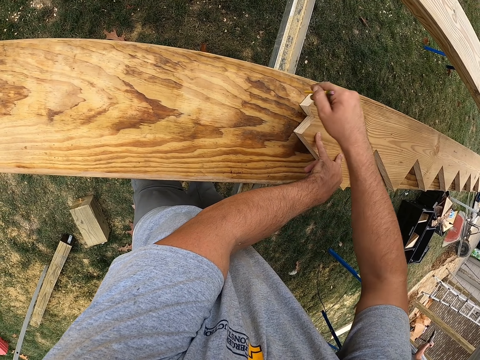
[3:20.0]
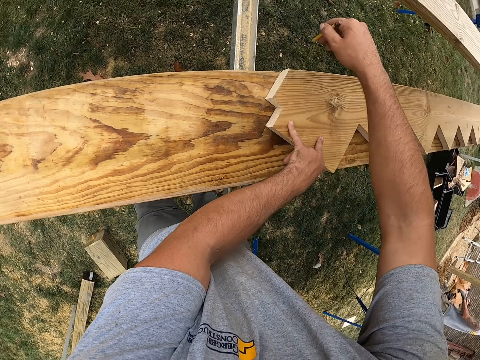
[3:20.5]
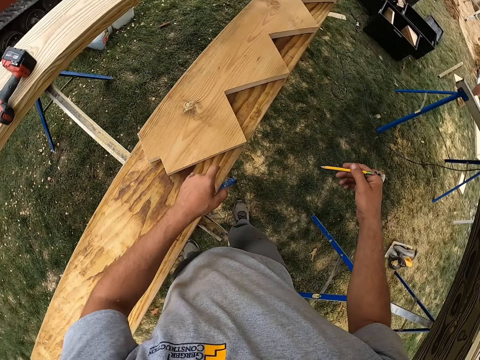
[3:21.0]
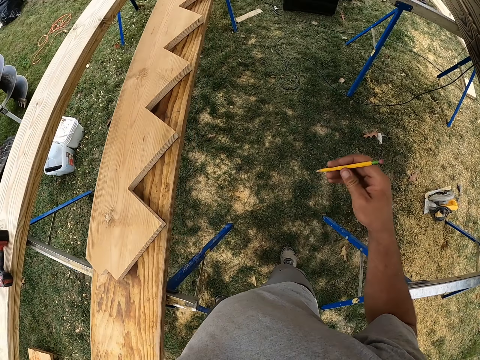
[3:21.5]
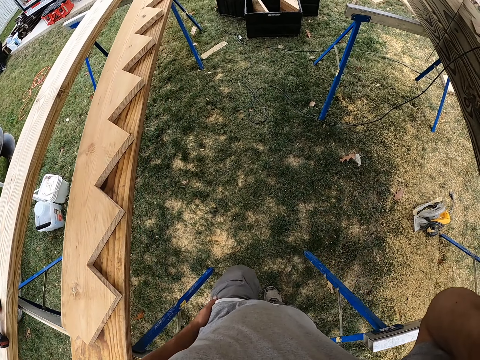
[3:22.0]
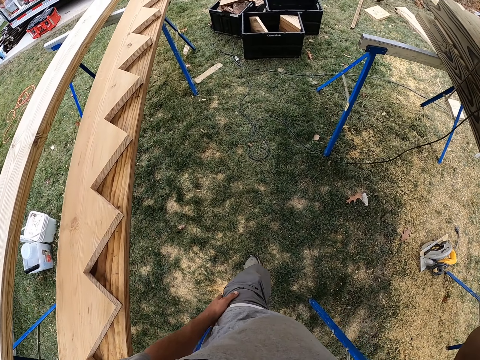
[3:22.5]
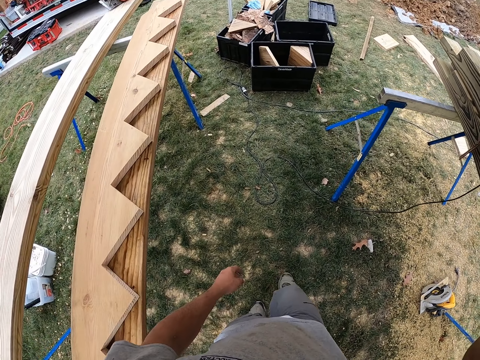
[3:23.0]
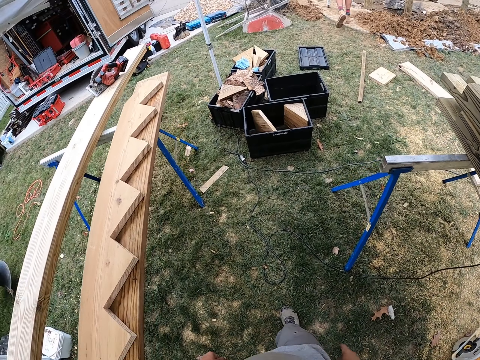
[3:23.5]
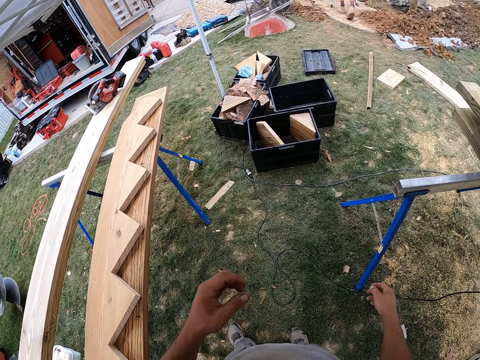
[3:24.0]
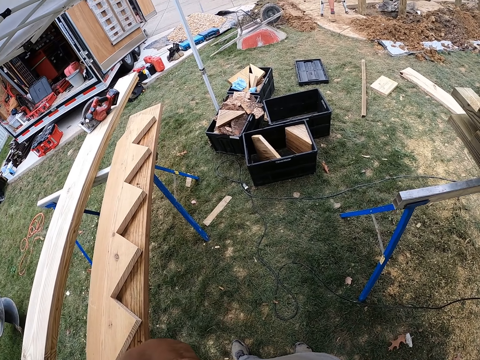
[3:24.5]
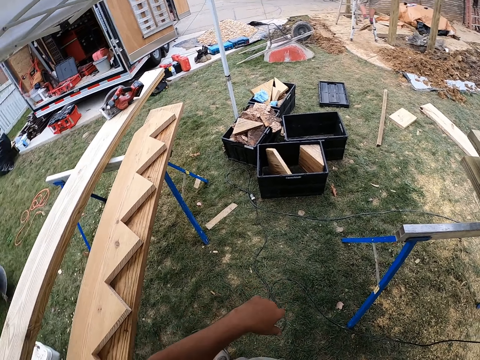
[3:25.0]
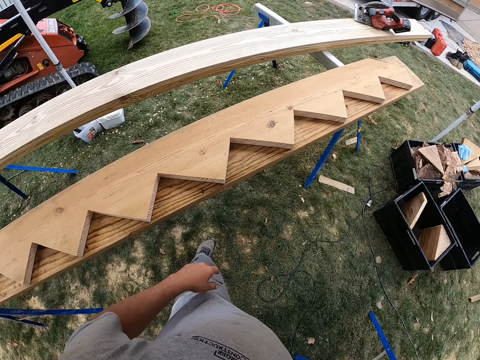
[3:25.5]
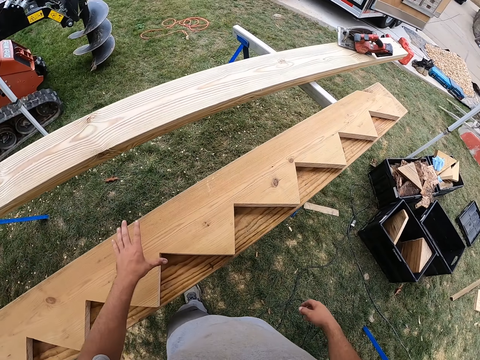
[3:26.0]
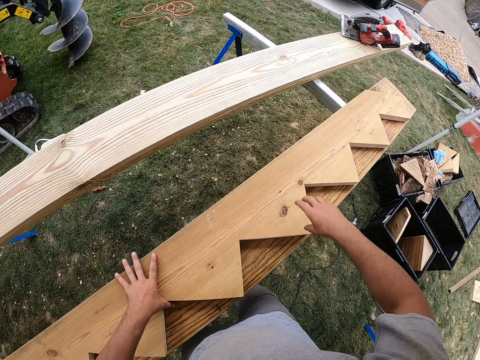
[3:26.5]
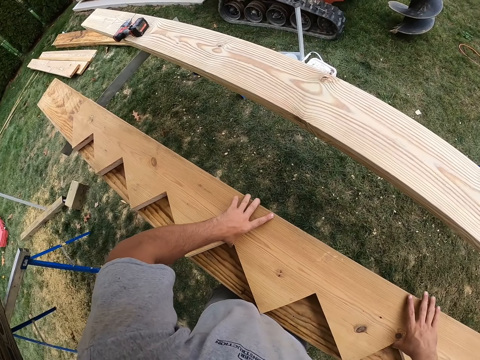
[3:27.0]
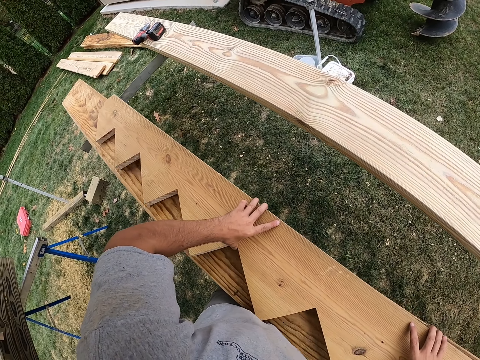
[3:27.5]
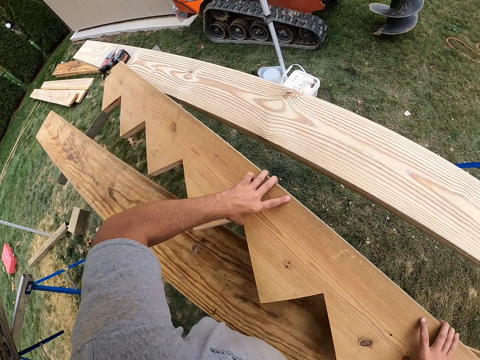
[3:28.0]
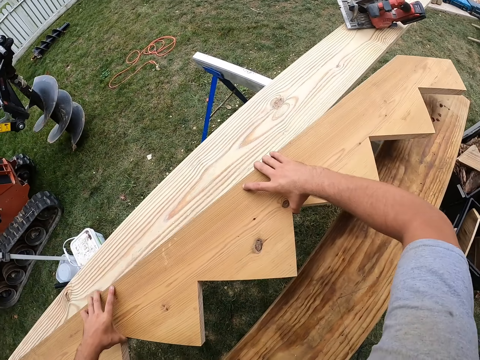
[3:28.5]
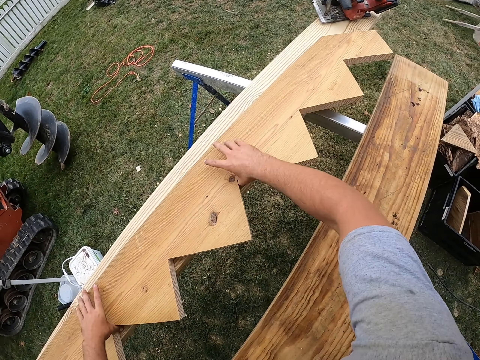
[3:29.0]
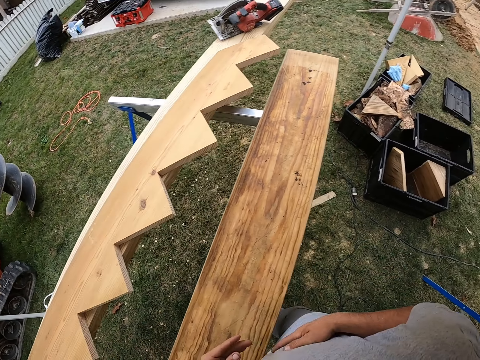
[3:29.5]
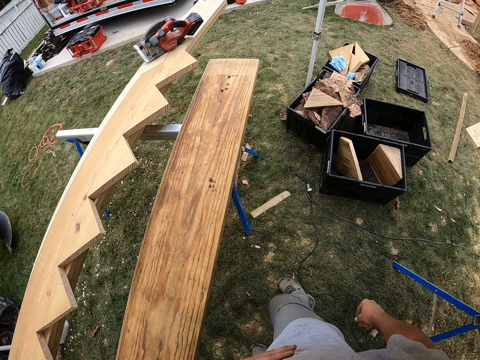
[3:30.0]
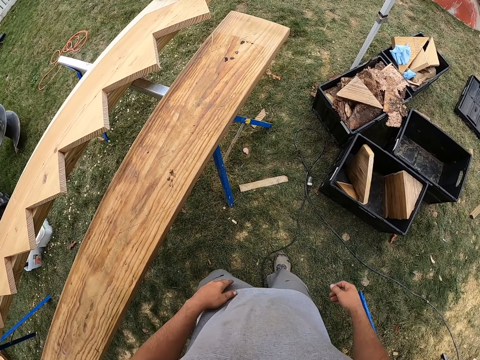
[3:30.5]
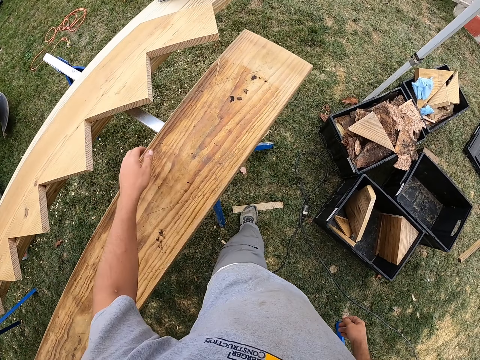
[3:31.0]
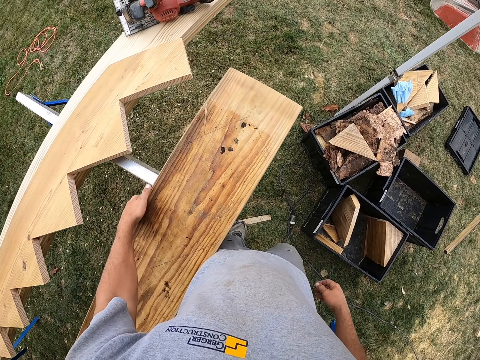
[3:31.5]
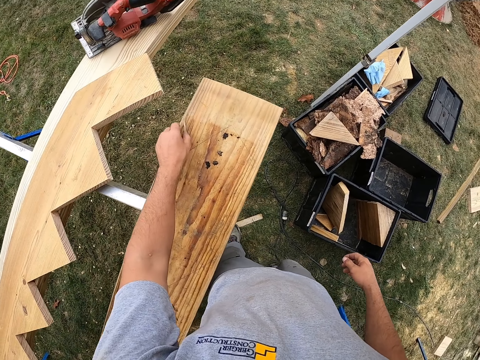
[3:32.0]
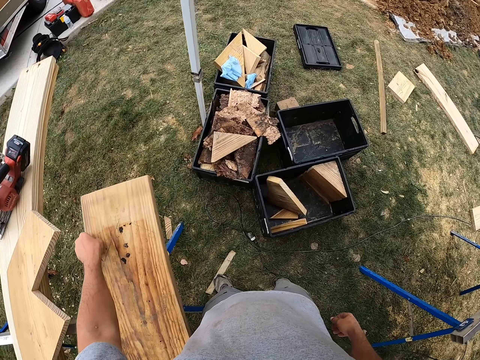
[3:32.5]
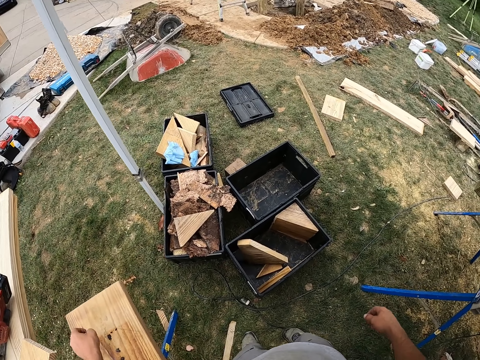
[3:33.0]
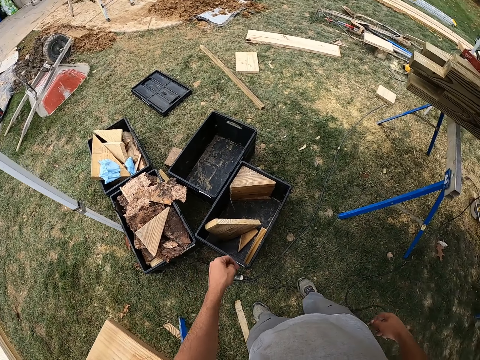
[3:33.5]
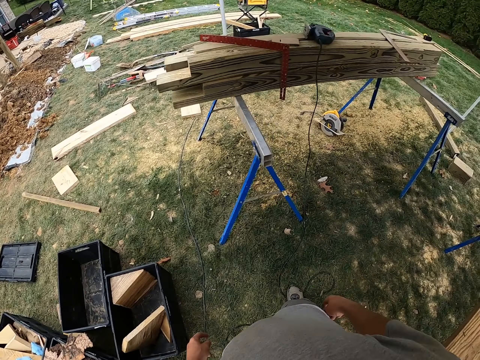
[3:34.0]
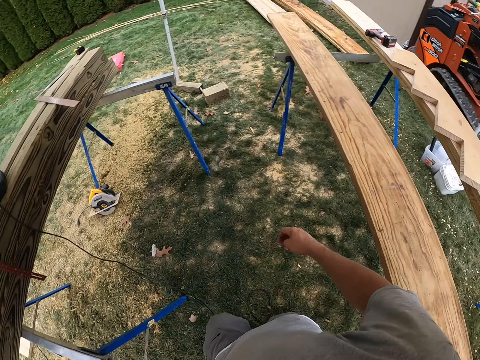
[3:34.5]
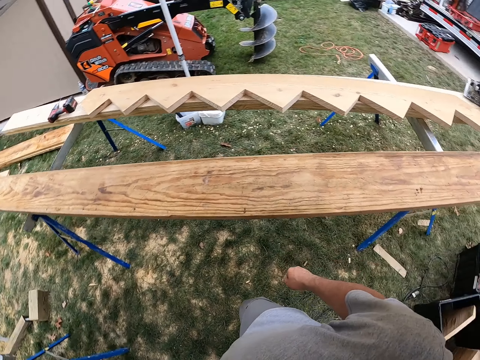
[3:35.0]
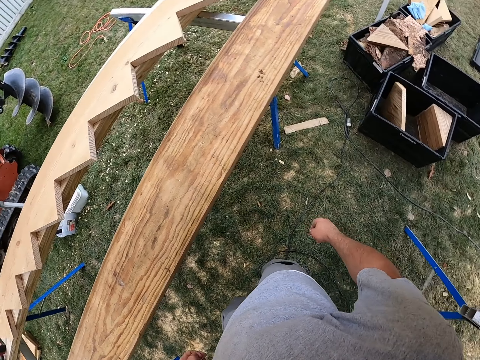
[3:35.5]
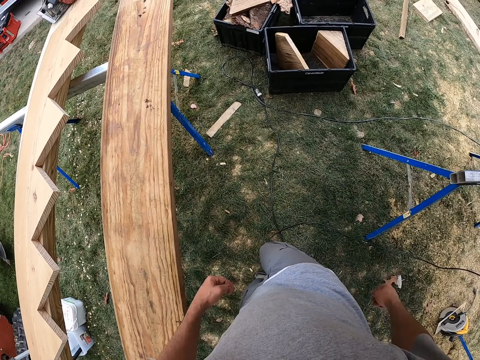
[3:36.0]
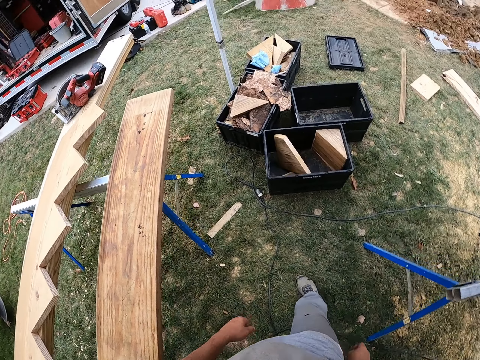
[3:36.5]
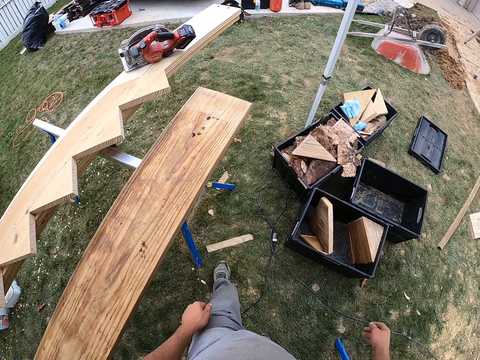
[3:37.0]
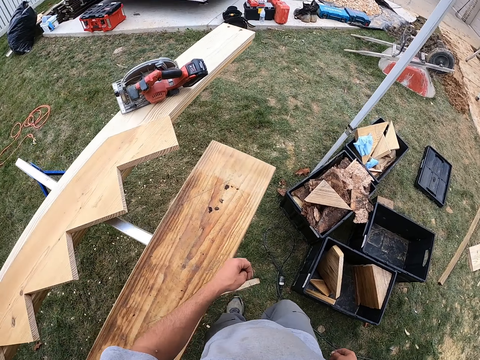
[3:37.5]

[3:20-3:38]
The camera wearer returns the pencil to the ear on his way along the wood. They lift the shaped wood. They drop the wood on another on the stand. They walk along the marked wood on the stand. They position the wood on the stand. They pick a wood crack piece from the wood. They drop the piece on the ground. They turn round beside the wood. They walk along the wood.

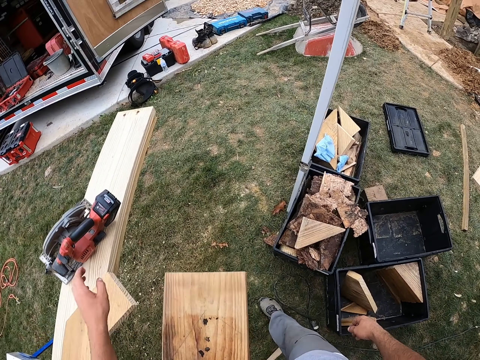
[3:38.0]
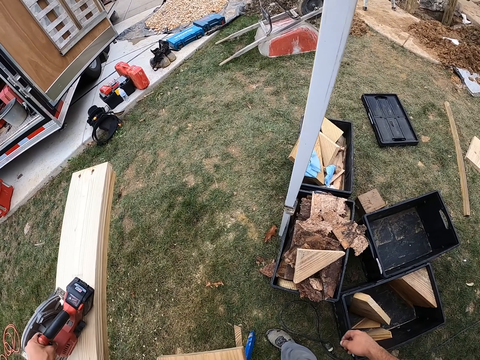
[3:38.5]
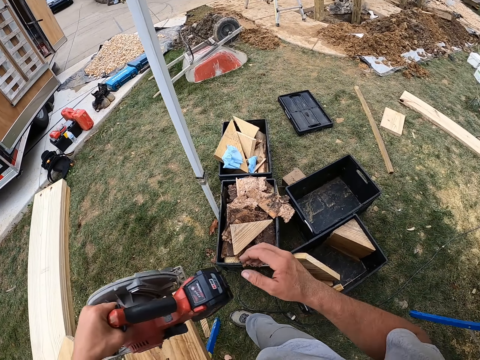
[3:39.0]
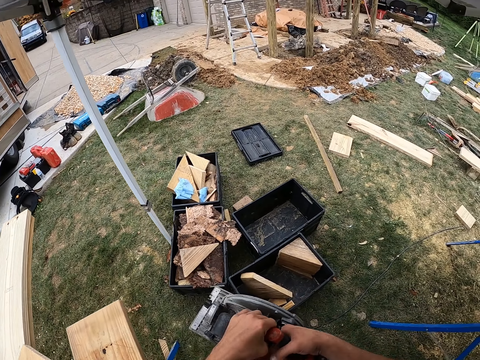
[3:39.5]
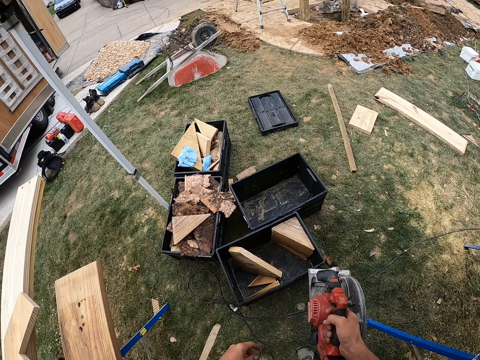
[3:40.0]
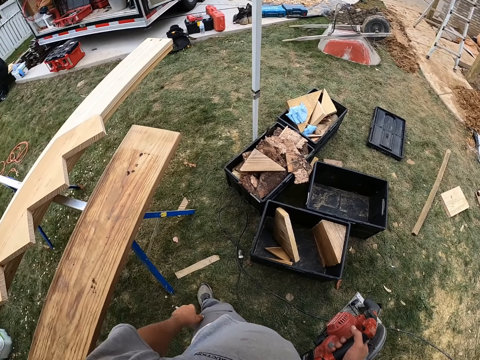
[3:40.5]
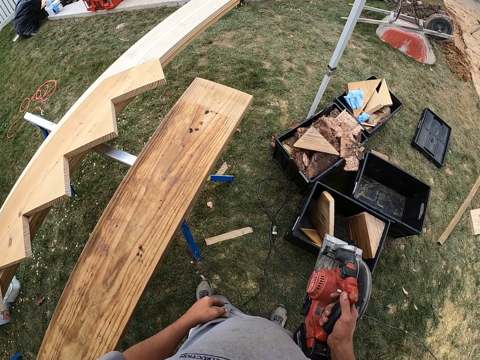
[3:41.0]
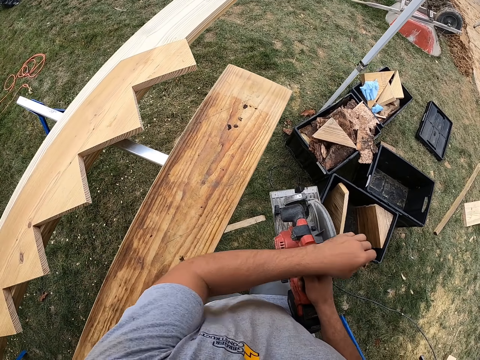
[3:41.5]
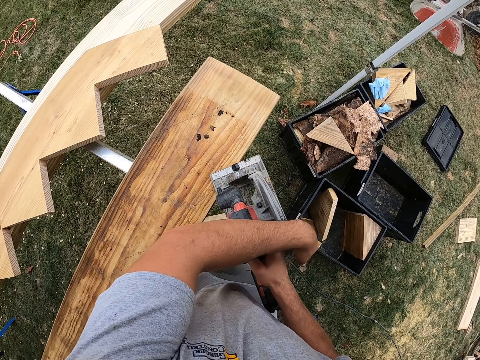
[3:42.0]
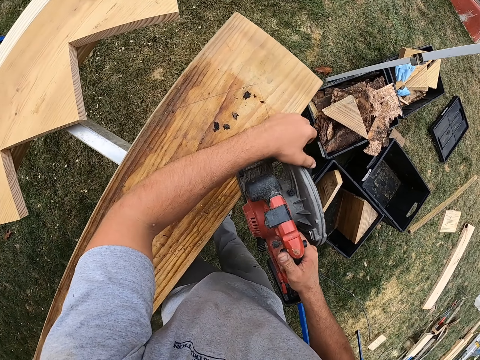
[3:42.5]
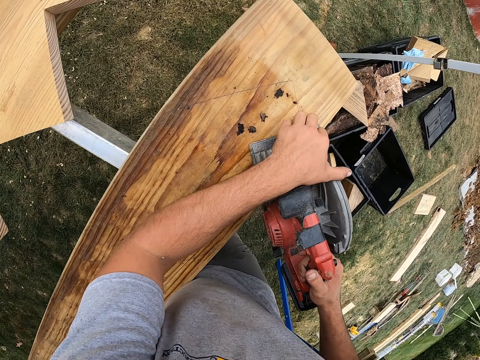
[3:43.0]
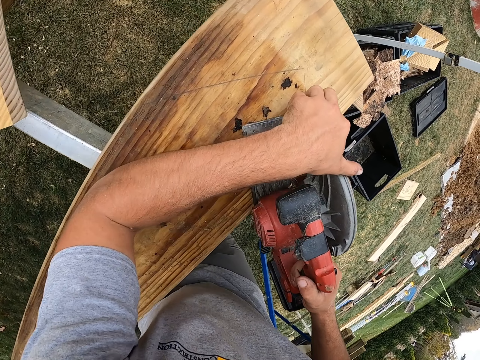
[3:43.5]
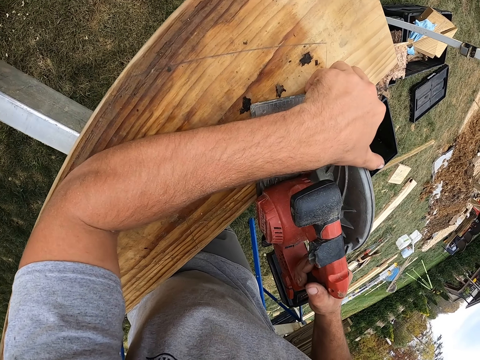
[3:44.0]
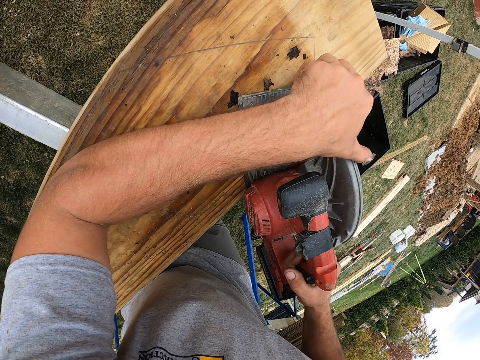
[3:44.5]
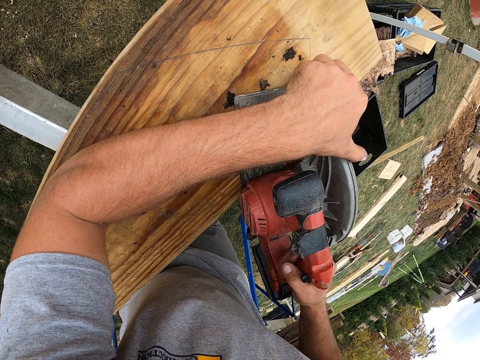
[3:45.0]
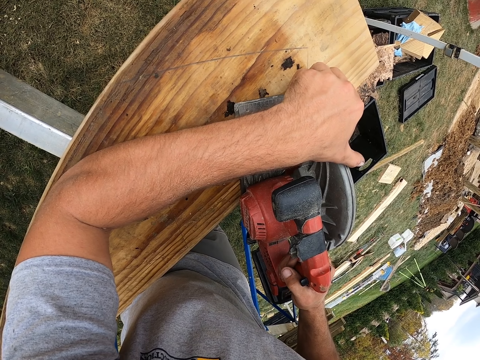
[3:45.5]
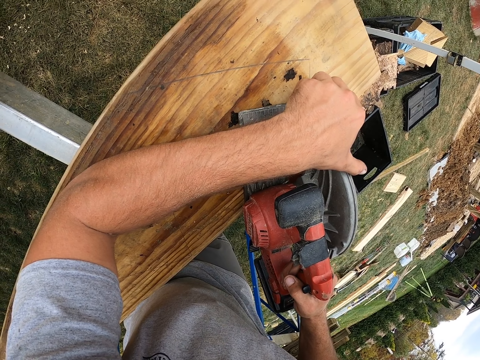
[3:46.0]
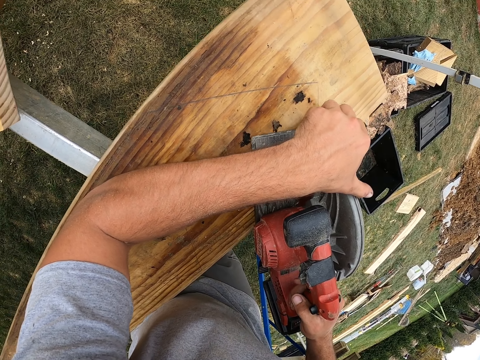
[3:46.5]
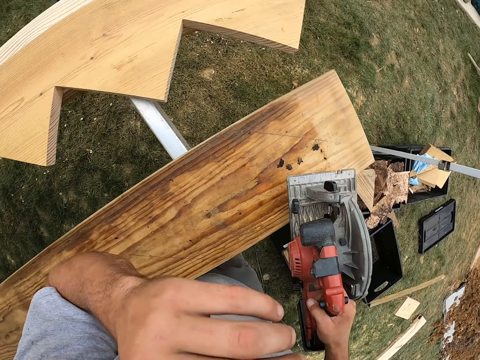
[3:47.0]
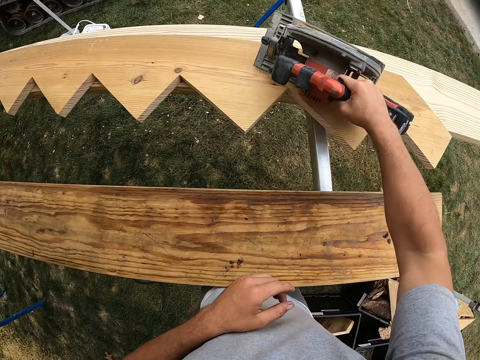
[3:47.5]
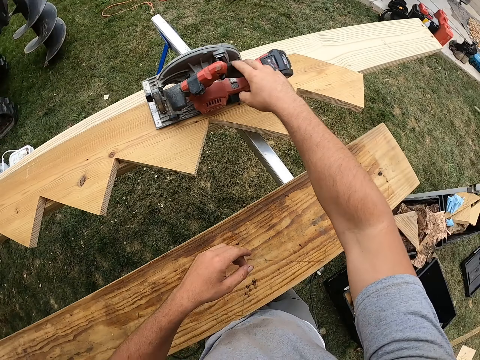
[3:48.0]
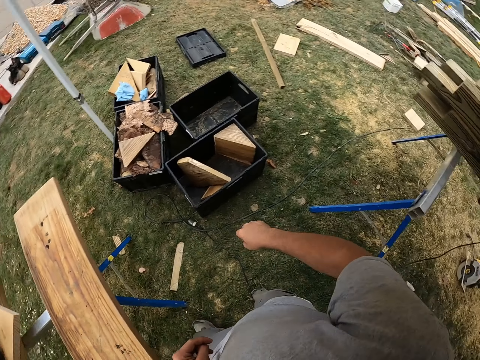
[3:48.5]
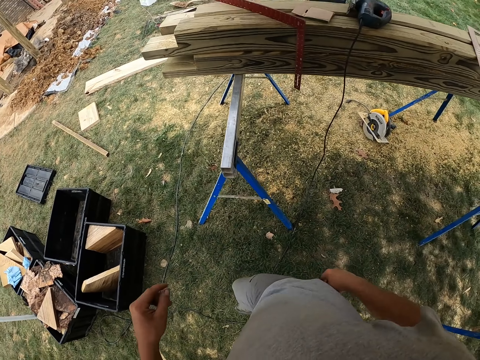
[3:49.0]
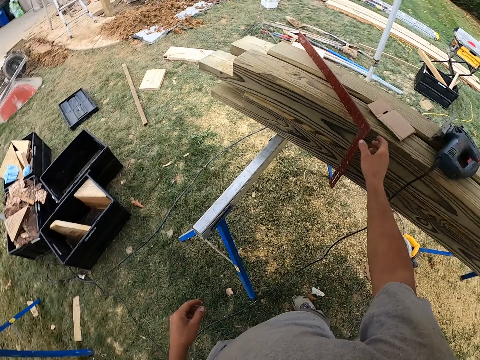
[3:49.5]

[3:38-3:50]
The camera wearer picks up a wood saw from the wood on the stand. He shifts the saw to the right hand. He wipes his hand on the trouser. He cuts the marked wood on the stand with the saw. He lifts the saw from the wood. He drops the saw on another wood on the stand. He steps closer towards the wood pile on another stand.
